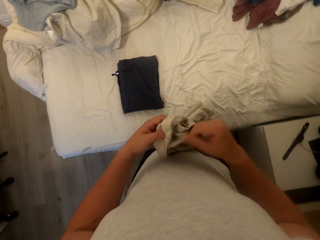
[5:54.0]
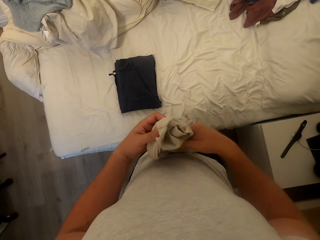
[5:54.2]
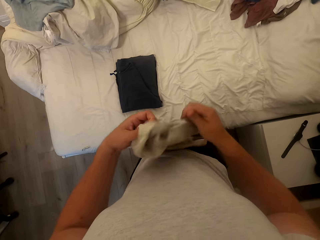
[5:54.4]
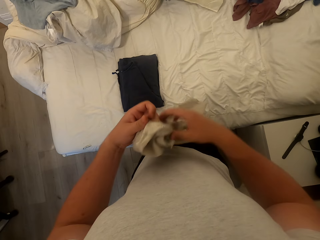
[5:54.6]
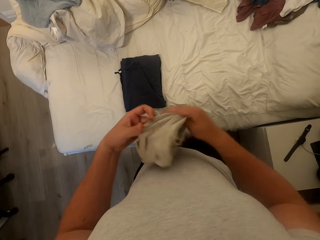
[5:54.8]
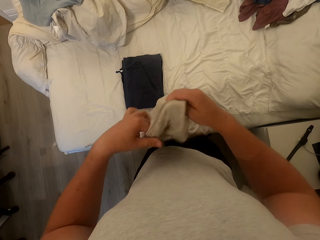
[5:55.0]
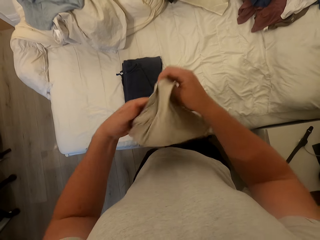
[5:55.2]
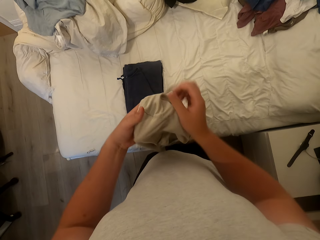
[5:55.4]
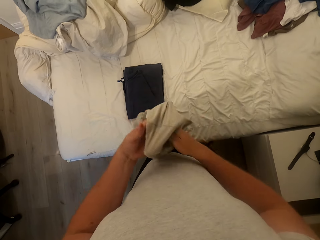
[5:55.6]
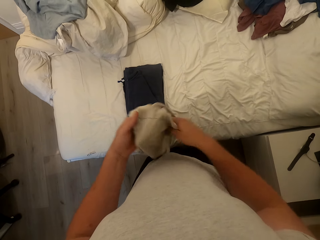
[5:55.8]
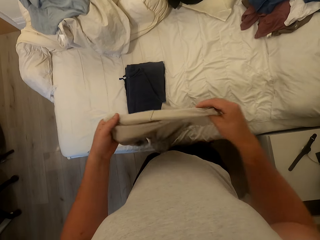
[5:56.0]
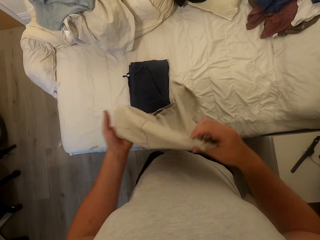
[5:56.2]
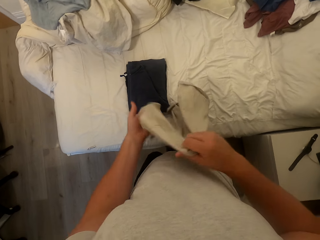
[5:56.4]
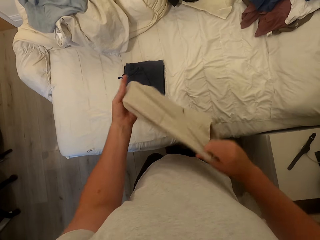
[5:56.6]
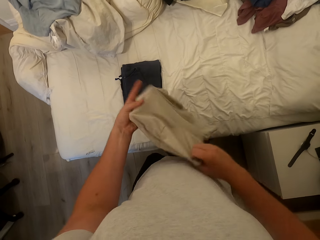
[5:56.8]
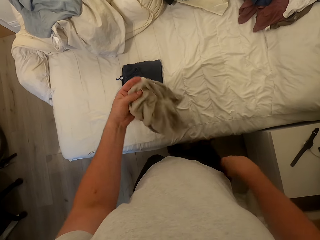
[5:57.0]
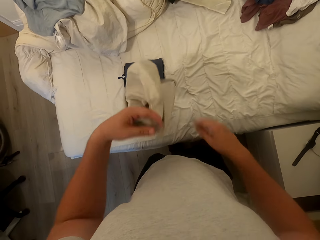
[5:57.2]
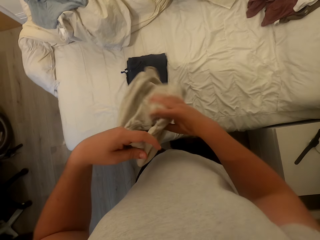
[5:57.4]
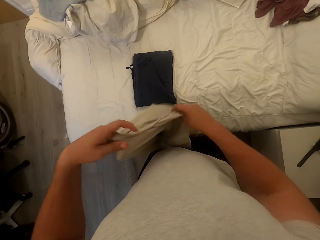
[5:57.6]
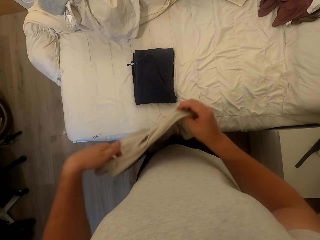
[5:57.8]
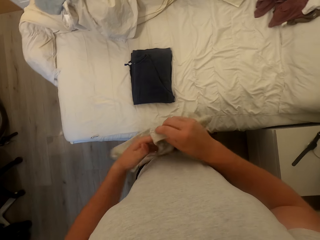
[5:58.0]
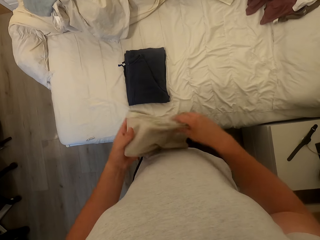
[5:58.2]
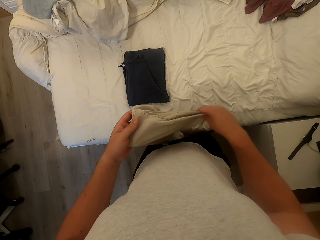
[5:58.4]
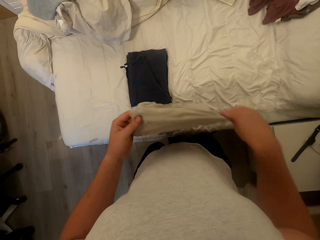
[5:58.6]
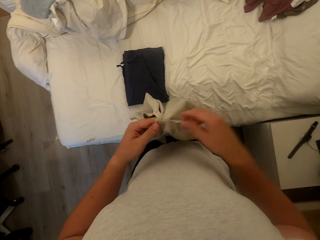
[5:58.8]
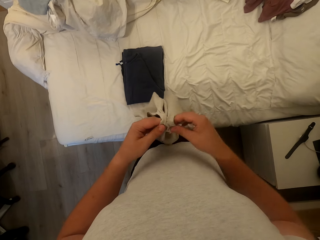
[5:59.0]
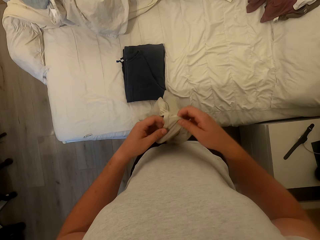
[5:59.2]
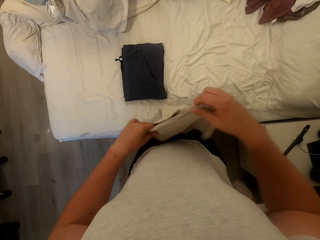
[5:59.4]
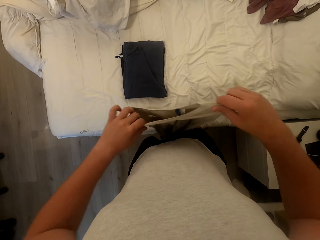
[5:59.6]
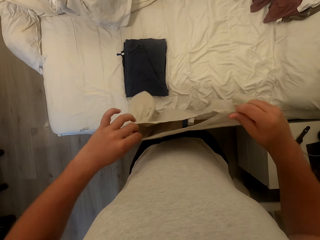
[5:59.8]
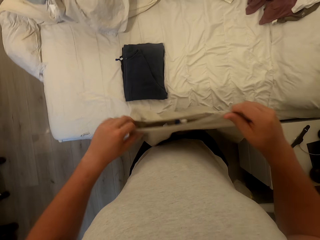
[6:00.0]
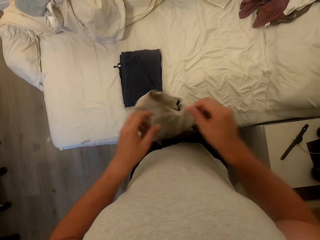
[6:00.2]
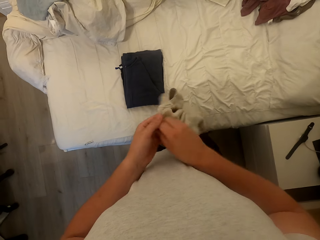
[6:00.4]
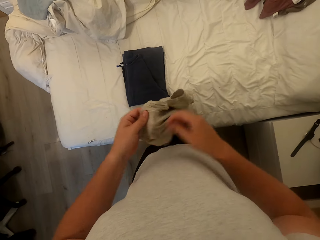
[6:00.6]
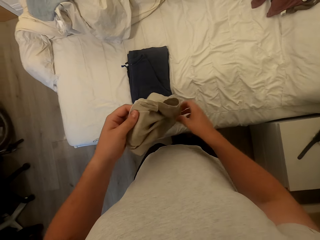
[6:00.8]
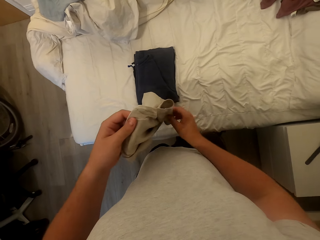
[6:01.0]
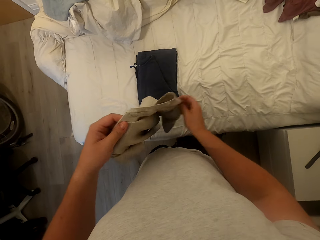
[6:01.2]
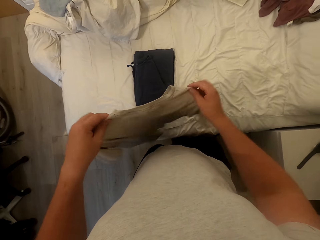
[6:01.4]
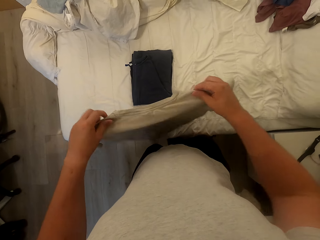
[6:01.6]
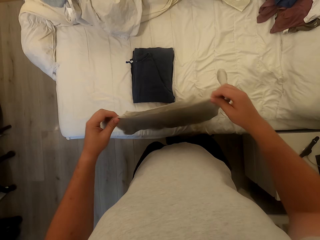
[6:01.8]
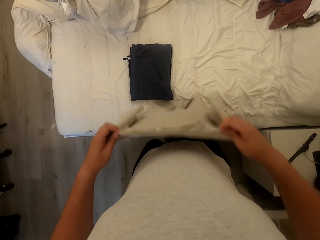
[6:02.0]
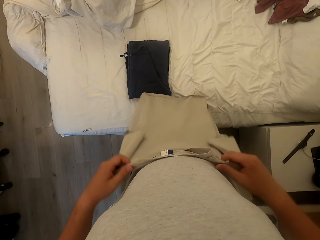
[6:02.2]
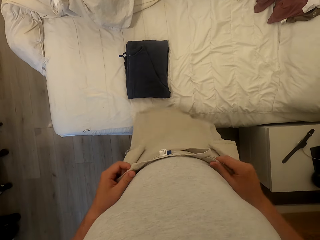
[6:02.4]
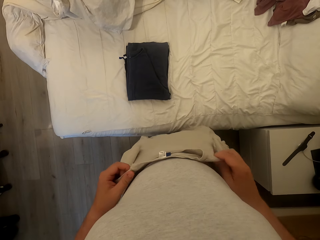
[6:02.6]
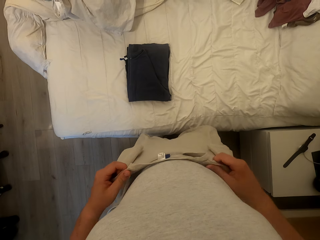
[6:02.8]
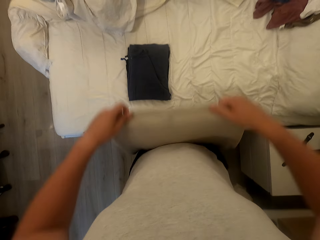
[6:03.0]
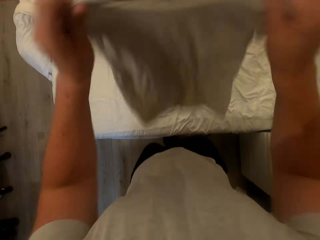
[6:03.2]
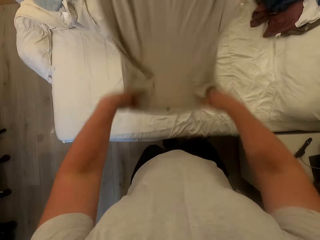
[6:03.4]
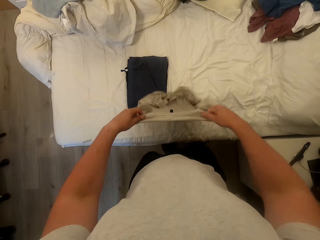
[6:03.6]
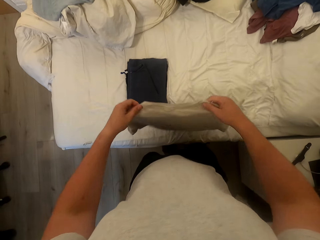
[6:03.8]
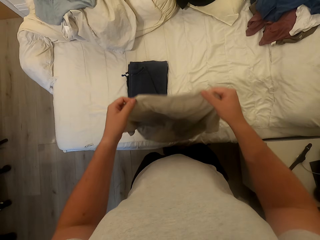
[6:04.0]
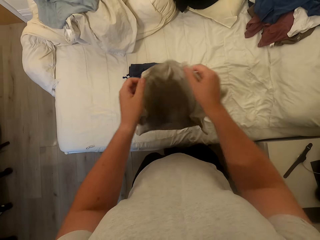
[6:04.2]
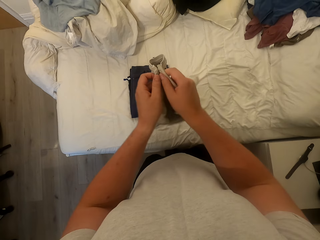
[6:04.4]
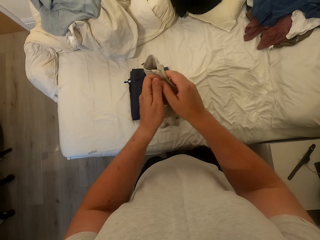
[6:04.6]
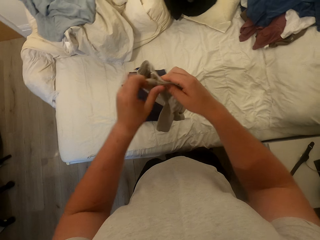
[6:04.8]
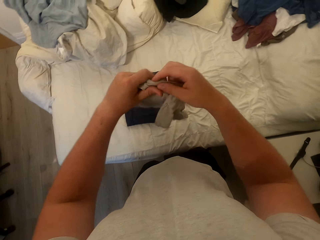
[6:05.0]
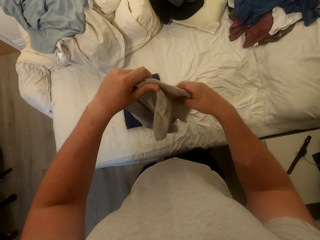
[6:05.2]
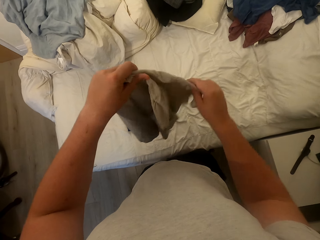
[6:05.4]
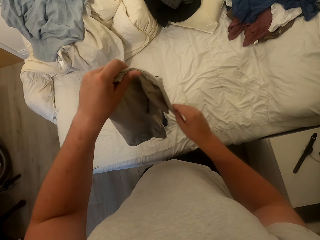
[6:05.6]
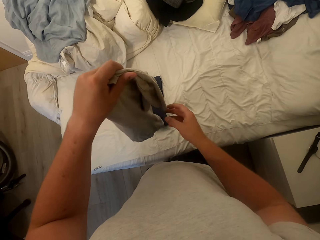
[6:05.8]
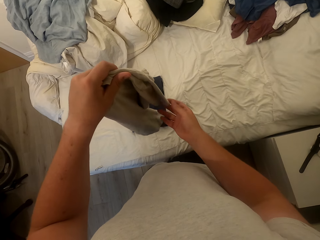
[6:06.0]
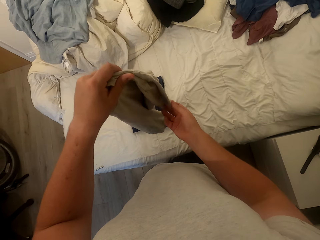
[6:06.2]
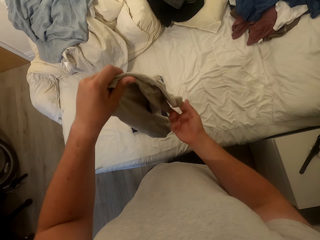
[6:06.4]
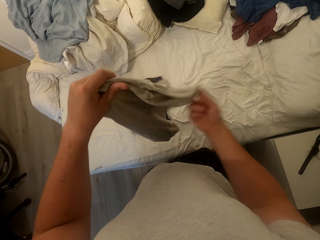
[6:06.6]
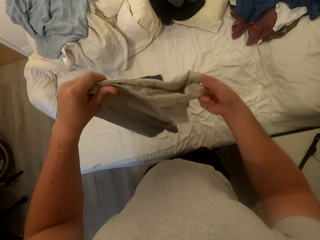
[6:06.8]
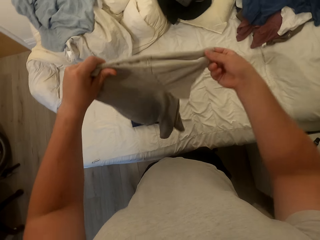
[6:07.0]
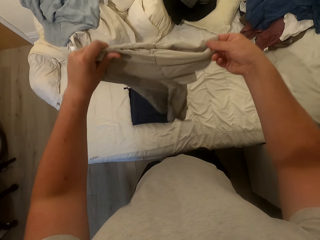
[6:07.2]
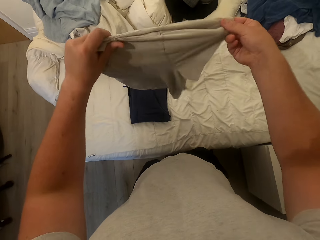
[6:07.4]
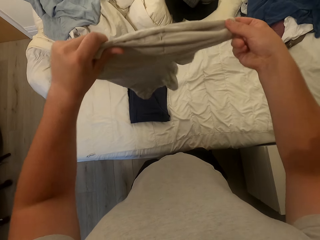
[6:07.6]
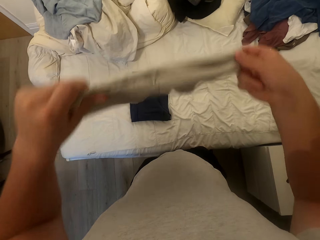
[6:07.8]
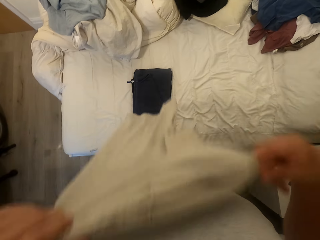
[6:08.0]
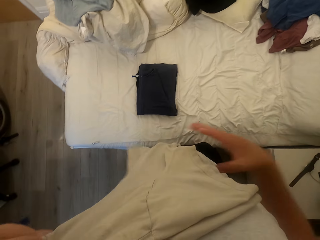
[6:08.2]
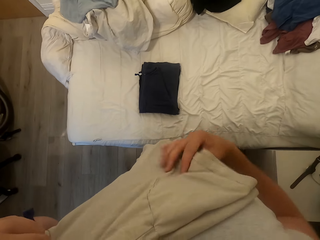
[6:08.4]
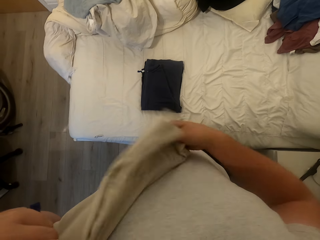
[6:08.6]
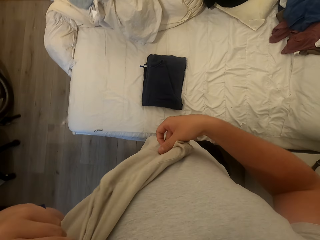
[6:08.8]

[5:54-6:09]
The camera wearer turns the T-shirt. They dust the T-shirt. They fold the T-shirt.

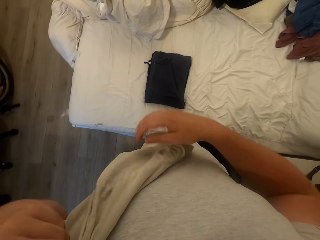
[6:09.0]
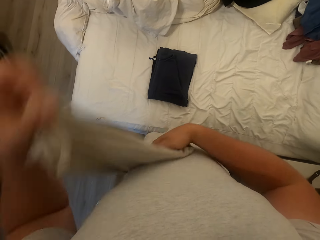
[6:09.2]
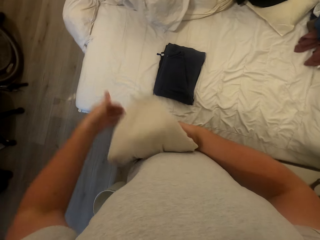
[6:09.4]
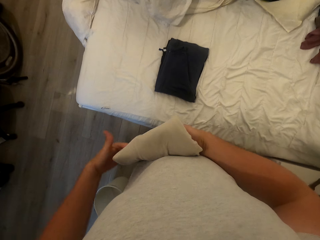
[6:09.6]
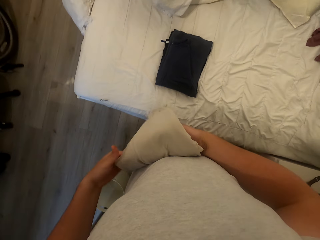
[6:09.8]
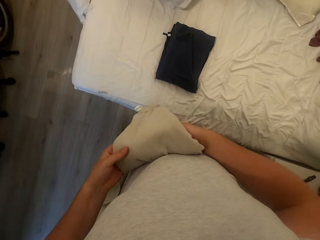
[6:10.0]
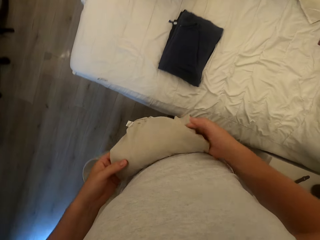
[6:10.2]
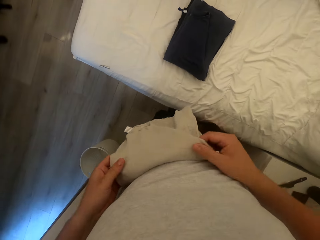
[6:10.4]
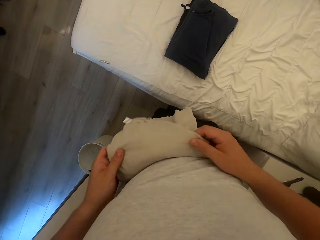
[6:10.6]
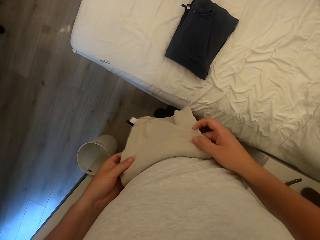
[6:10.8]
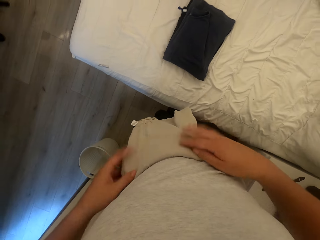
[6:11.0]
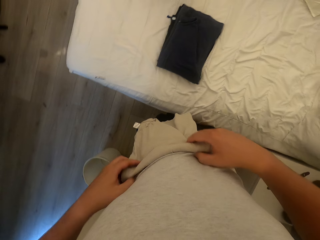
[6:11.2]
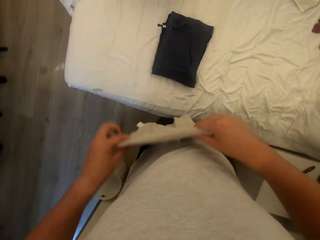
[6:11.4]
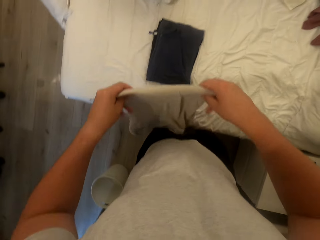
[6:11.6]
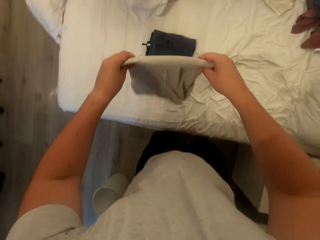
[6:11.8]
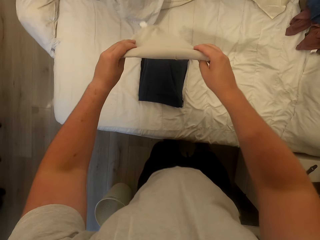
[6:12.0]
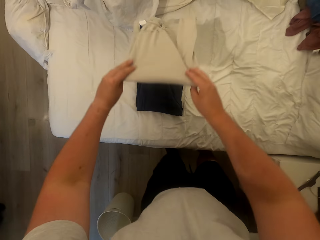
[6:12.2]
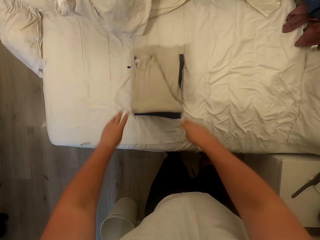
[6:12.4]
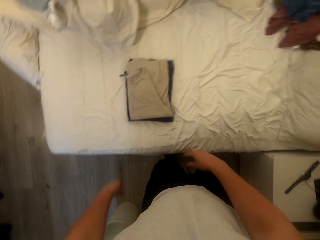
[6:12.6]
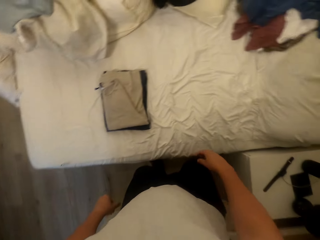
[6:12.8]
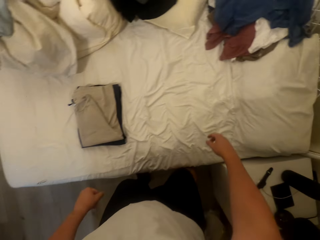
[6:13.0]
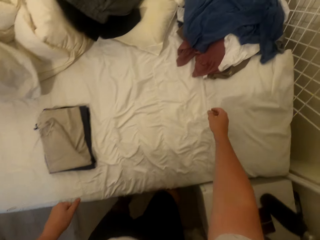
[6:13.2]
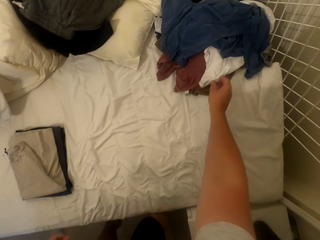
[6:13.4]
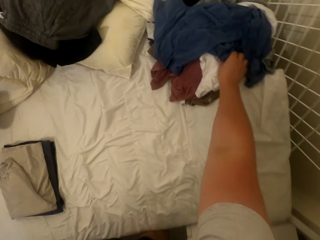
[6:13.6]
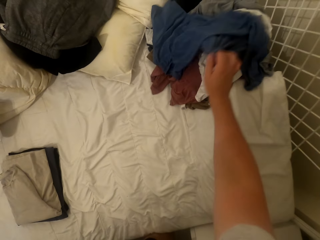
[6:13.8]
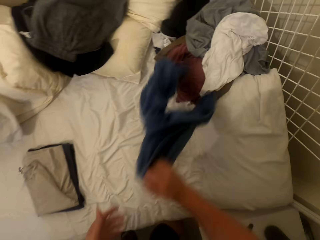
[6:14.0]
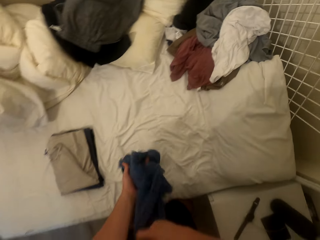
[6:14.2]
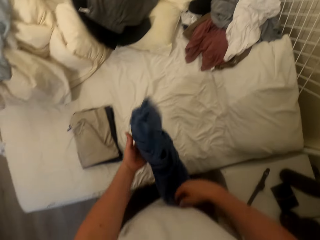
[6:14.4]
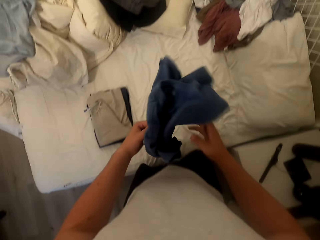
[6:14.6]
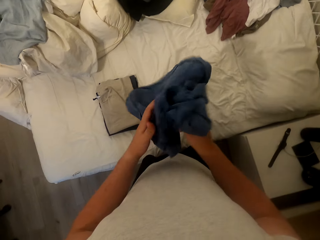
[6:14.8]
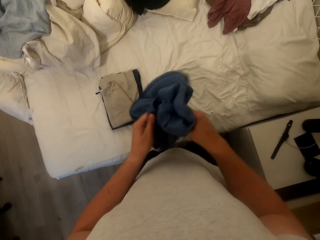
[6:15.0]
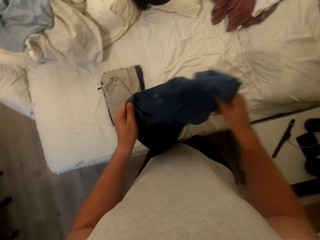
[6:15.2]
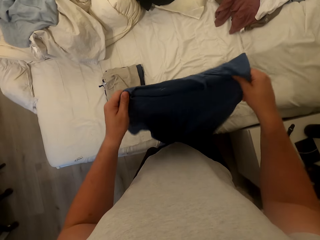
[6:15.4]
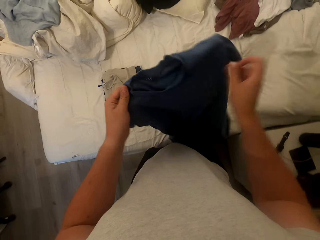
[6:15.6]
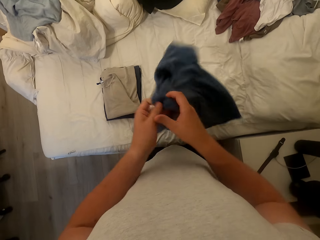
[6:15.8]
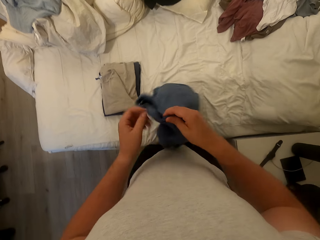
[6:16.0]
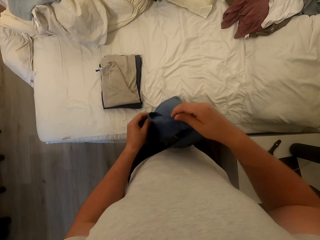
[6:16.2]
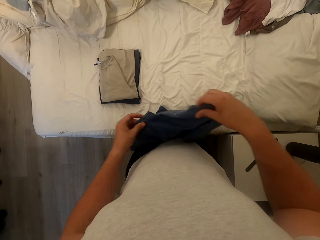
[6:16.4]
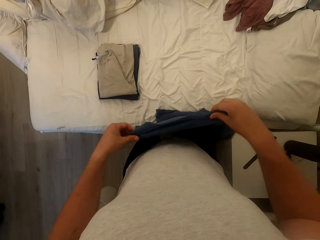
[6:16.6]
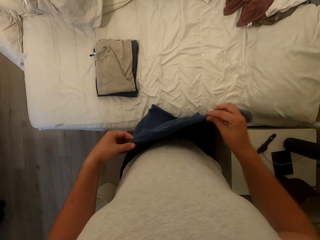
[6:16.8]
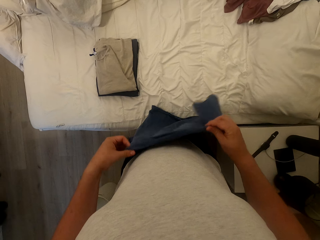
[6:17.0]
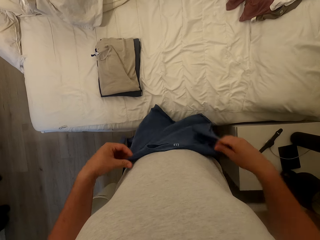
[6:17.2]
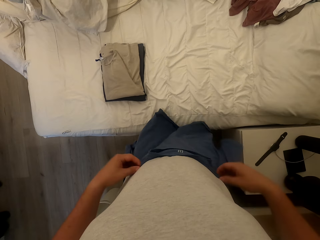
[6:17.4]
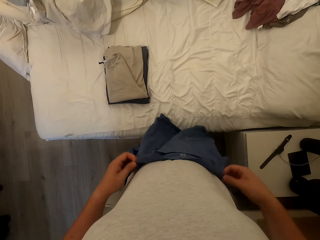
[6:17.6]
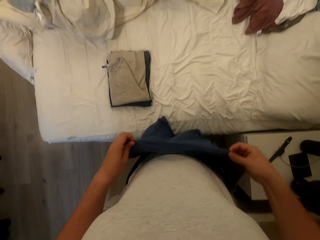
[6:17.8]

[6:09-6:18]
The camera wearer drops the T-shirt on the bed. They pick the fifth T-shirt from the bed. They spread the T-shirt.
